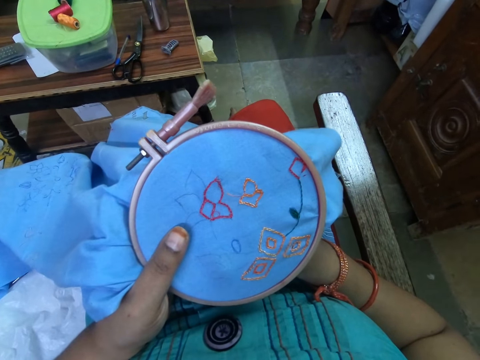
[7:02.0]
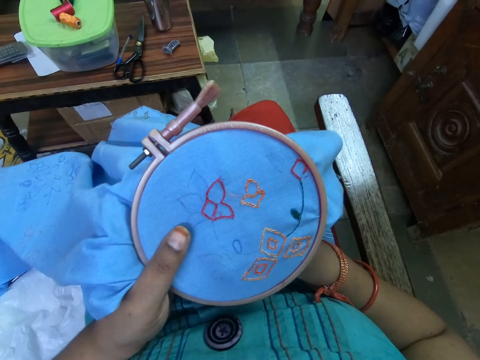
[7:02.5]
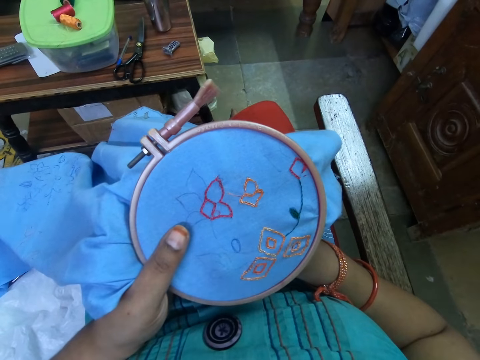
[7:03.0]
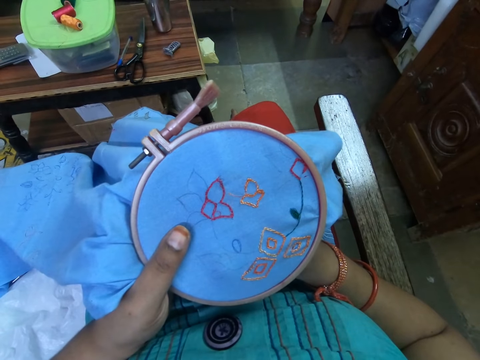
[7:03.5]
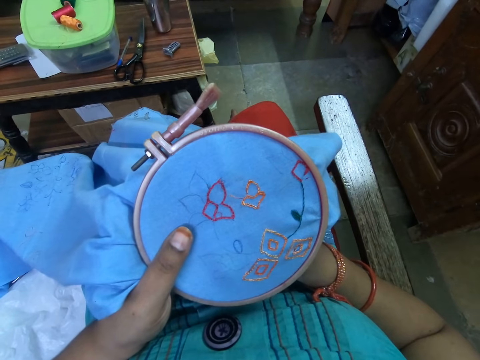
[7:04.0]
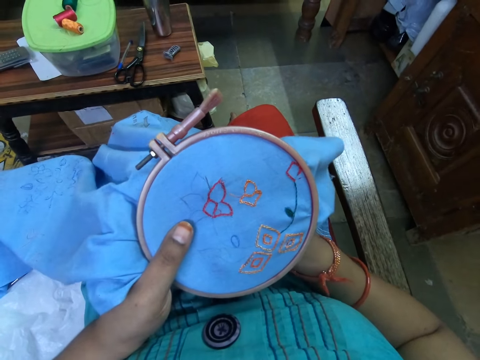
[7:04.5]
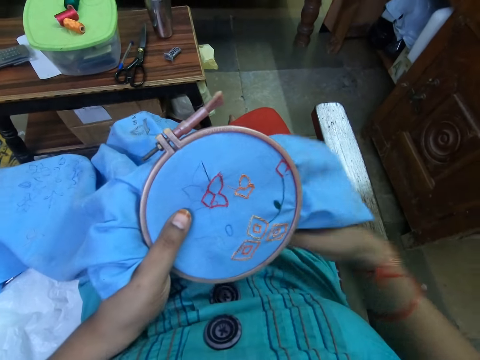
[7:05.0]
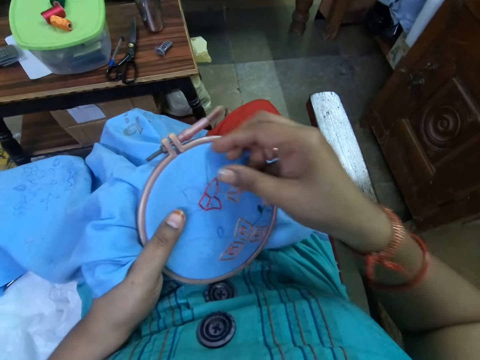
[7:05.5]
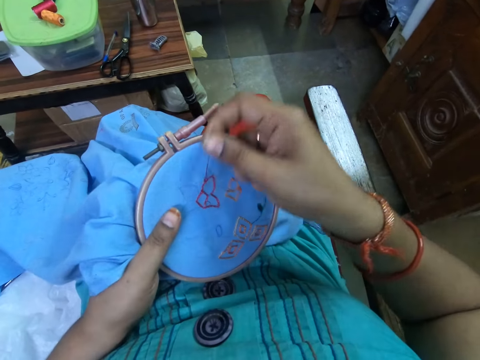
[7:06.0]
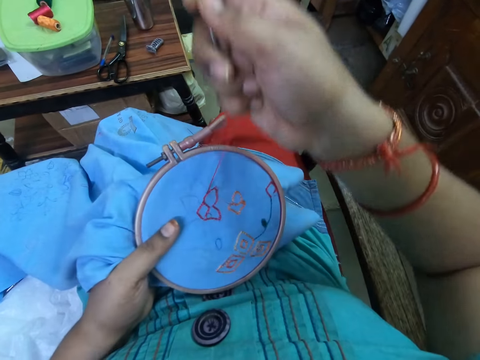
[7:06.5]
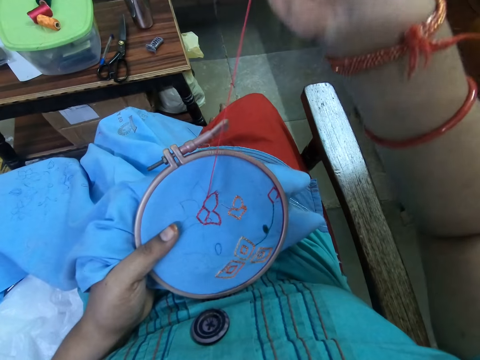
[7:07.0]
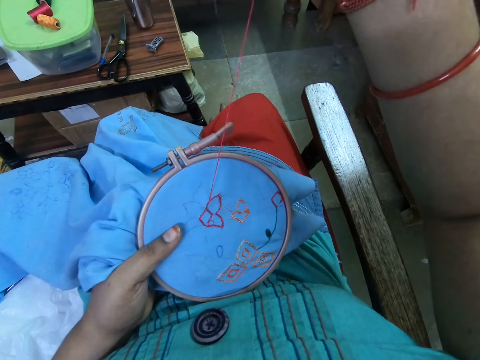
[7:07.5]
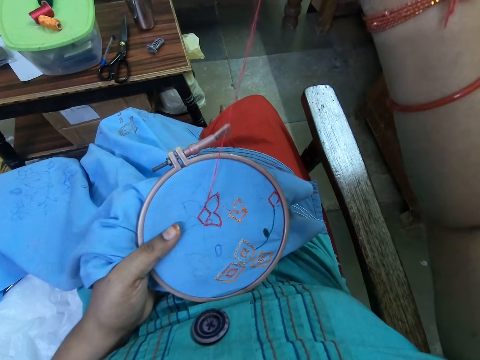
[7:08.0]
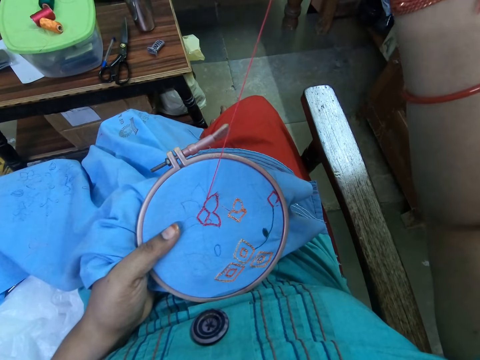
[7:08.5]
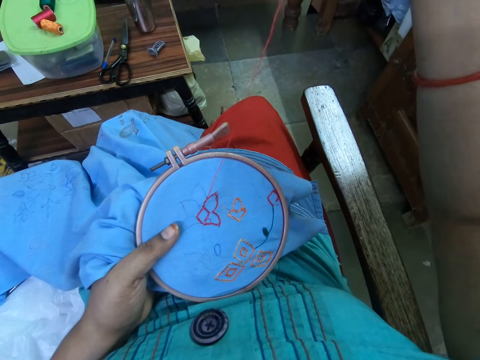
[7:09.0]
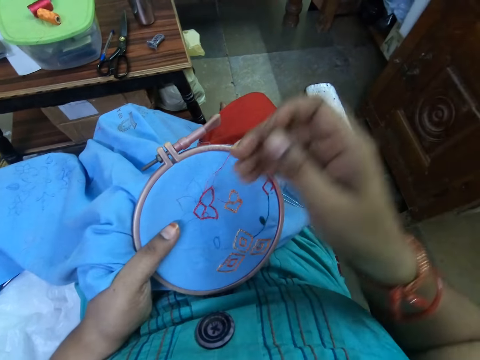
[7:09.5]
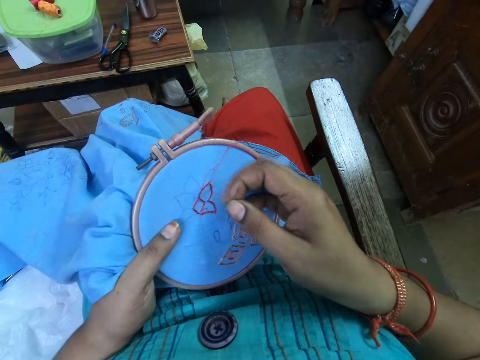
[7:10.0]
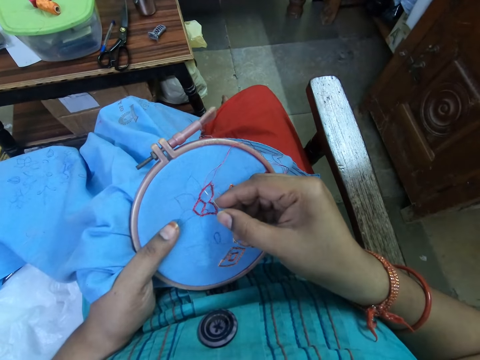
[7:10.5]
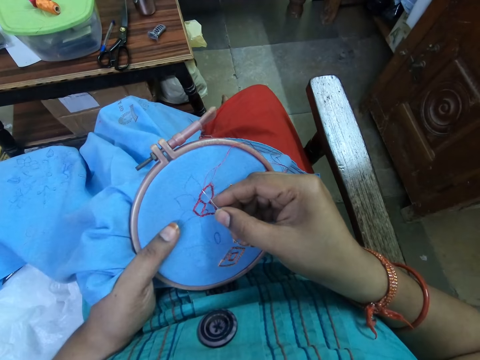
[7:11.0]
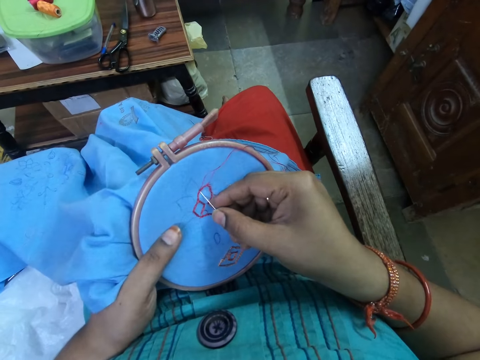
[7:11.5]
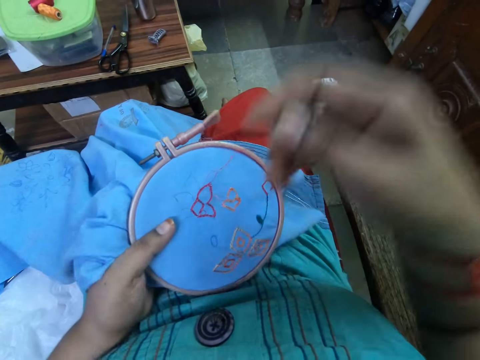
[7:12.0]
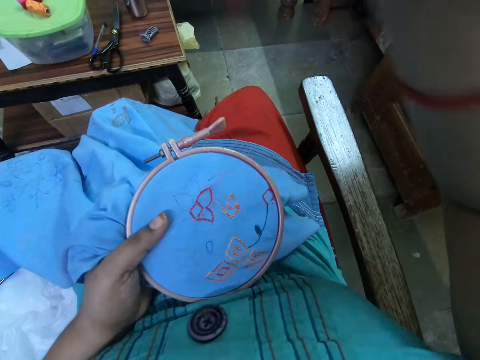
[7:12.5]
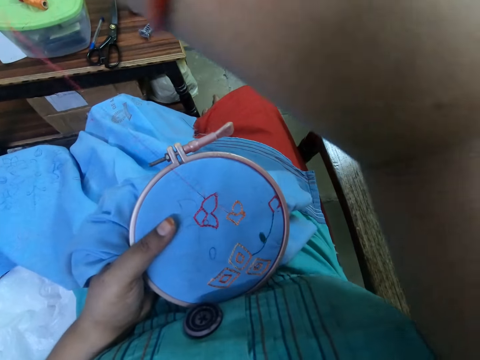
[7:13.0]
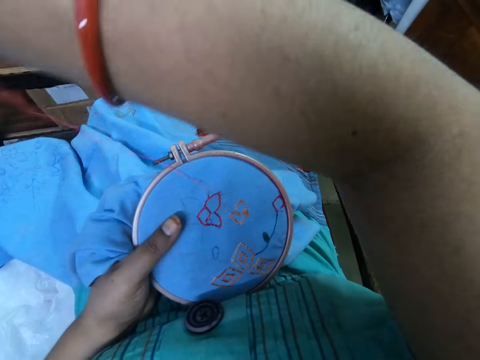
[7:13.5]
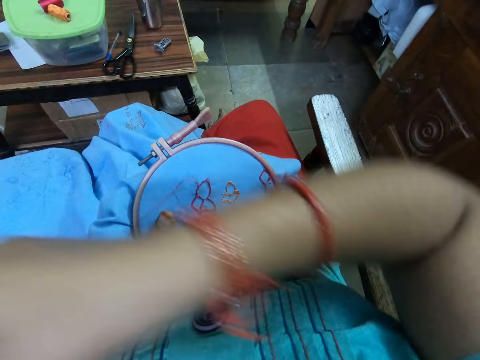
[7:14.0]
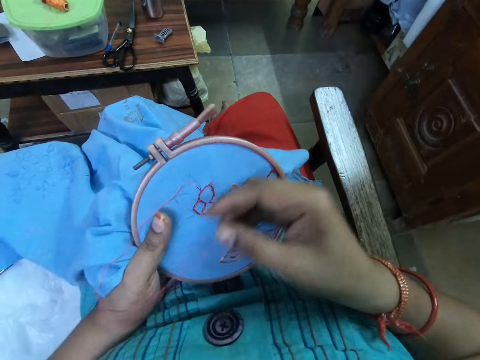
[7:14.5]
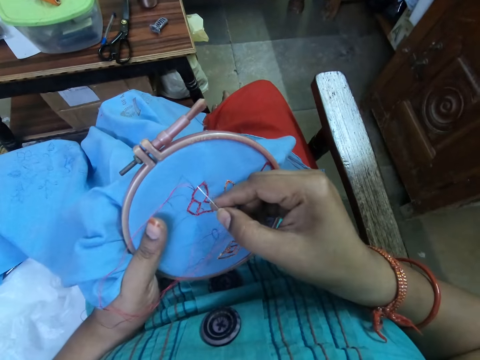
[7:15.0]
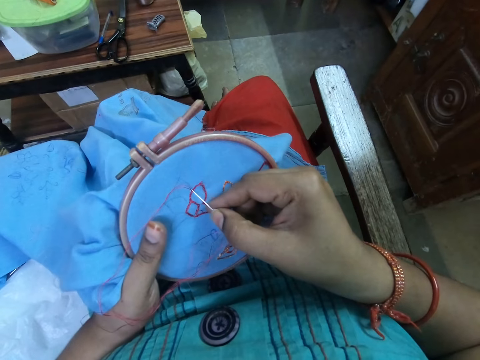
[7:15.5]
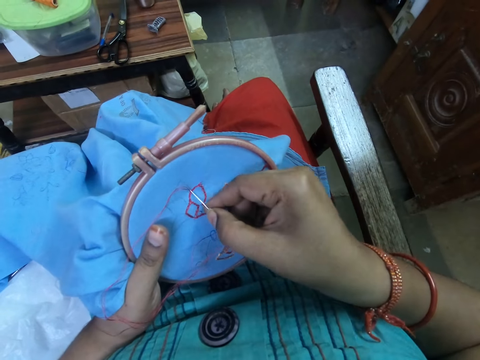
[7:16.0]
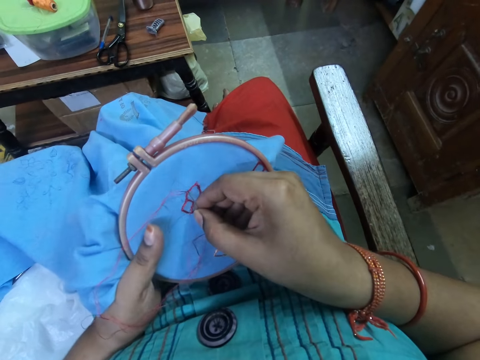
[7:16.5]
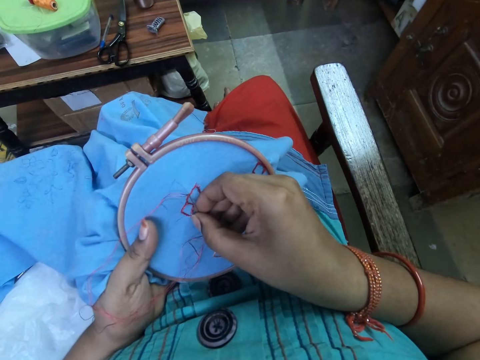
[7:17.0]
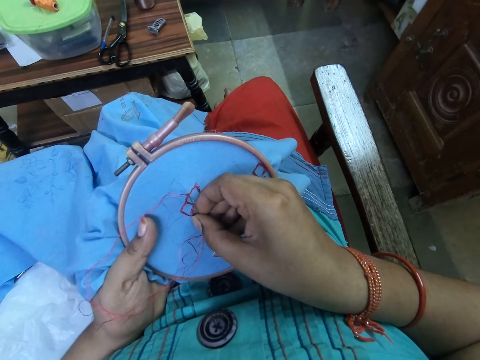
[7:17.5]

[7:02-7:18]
The camera wearer embroiders the fabric on the embroidery hoop with the needle in her right hand. She pulls the thread. She lowers her right hand. She puts the needle on the cloth. She pulls the thread. She inserts the needle in the cloth.

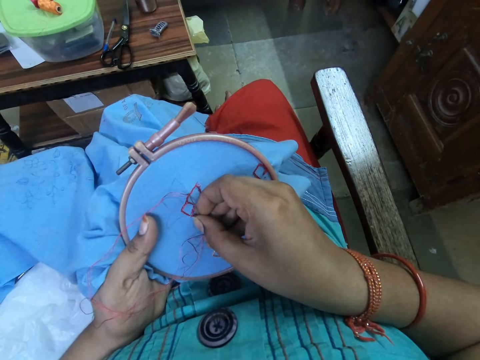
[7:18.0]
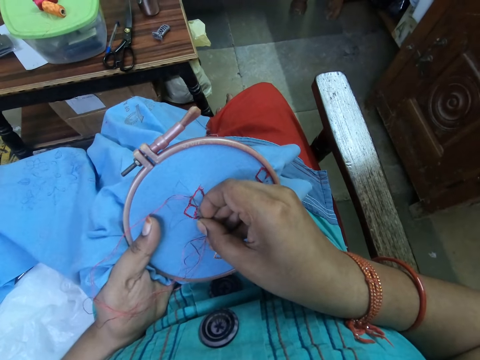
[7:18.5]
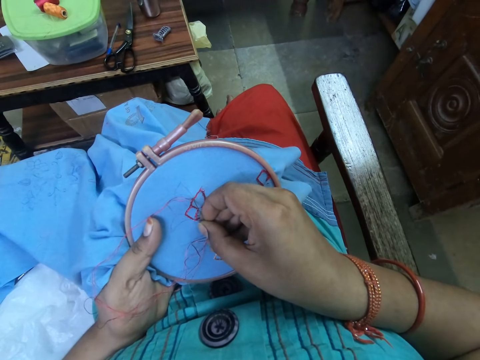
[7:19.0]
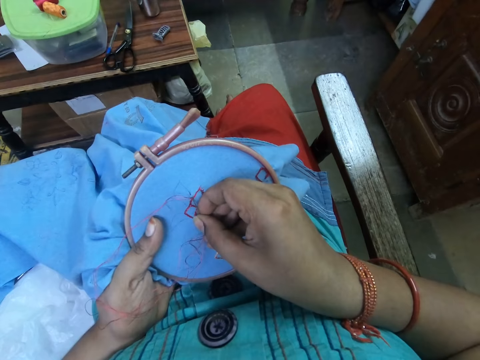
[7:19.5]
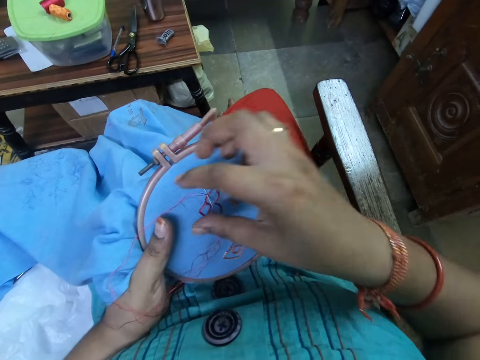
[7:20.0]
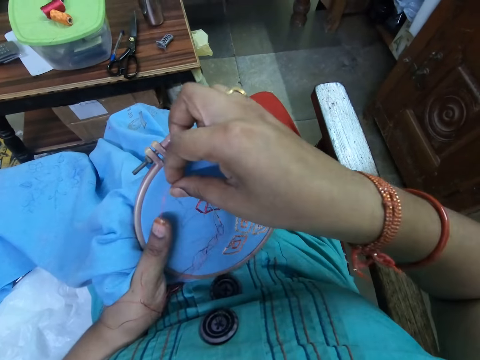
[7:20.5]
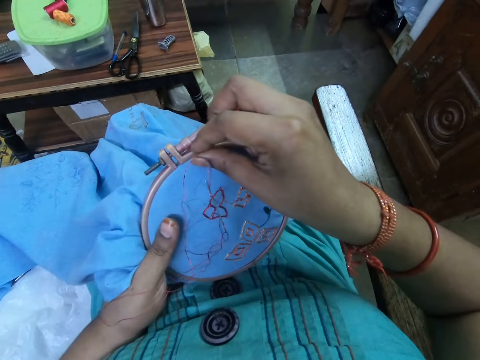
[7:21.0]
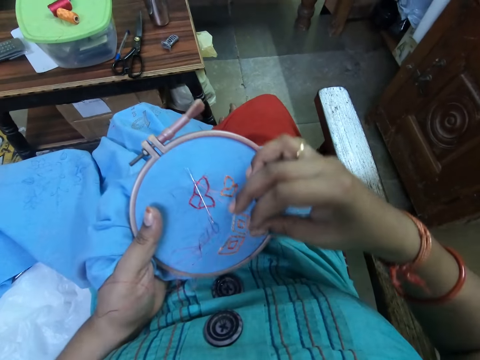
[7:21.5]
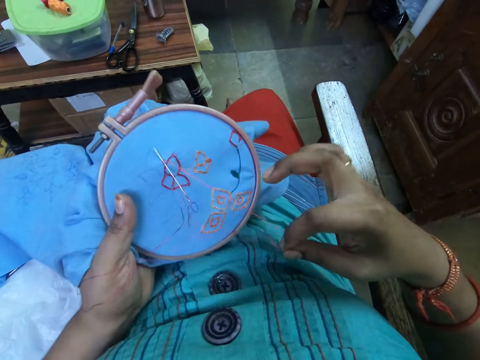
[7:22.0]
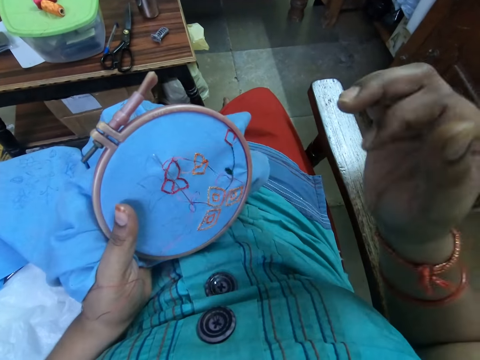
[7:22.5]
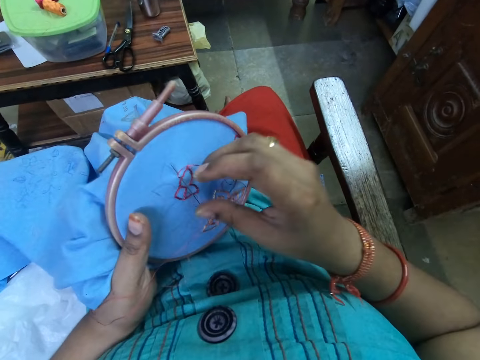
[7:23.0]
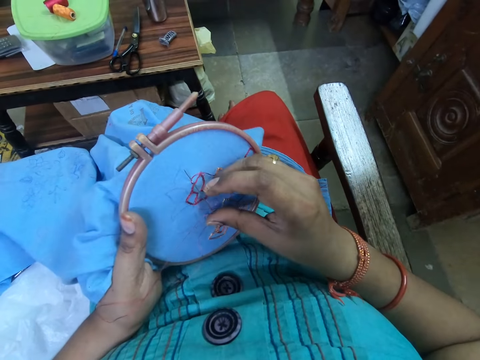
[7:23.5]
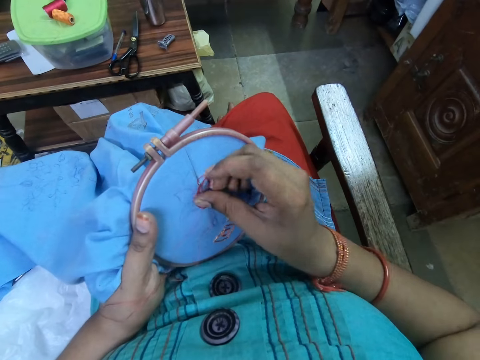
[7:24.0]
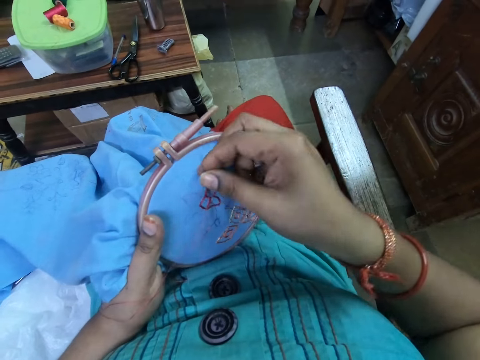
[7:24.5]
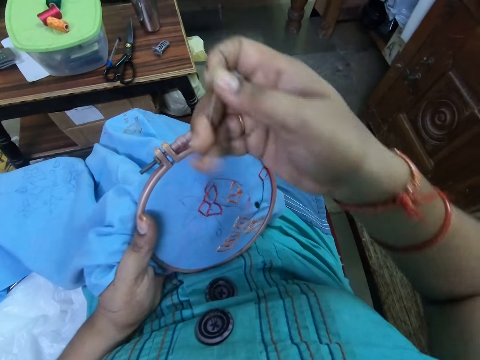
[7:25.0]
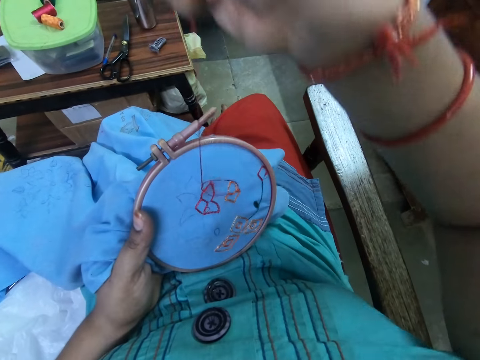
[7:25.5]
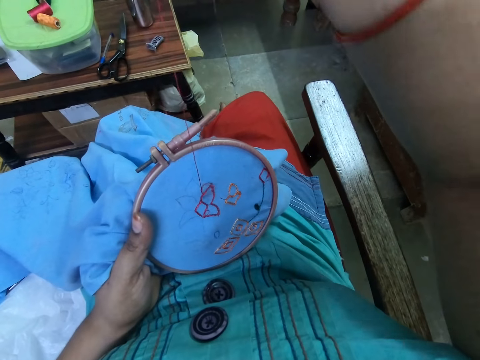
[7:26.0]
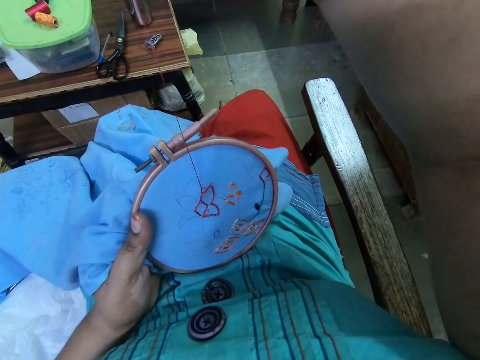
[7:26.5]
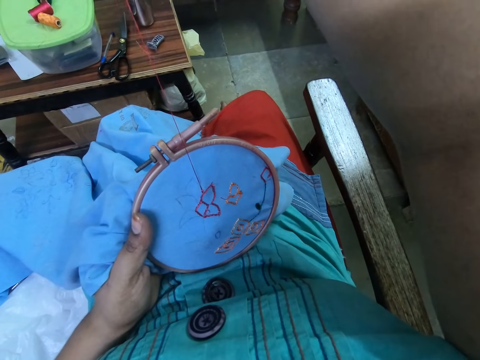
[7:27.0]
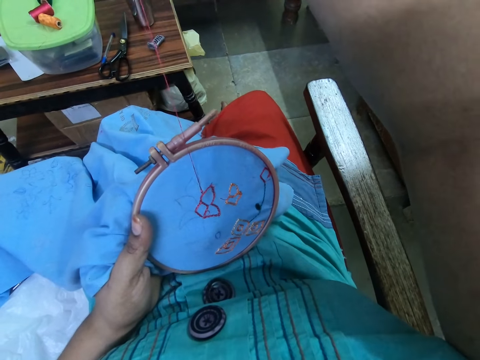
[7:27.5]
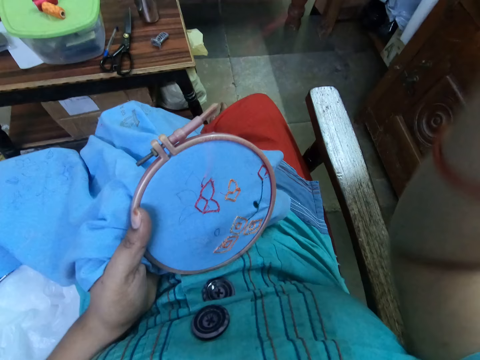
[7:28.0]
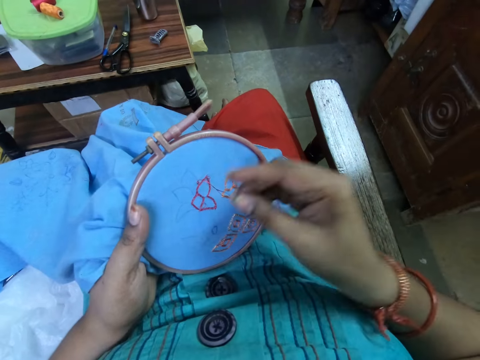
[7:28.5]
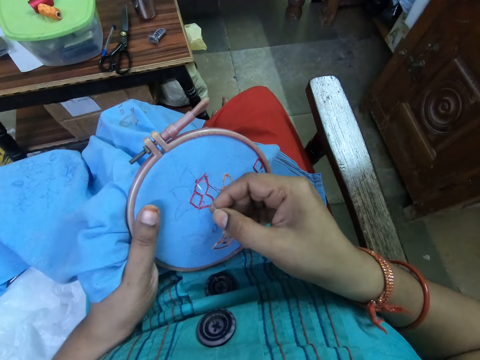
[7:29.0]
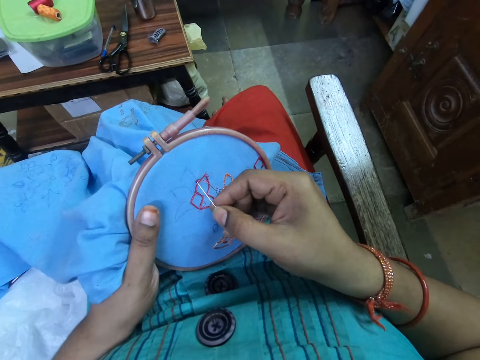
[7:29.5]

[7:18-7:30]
The camera wearer moves the thread under the needle. She pushes the needle. She pulls the thread. She lowers her right hand.
